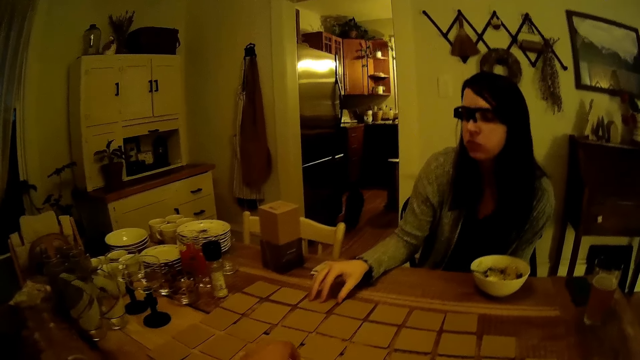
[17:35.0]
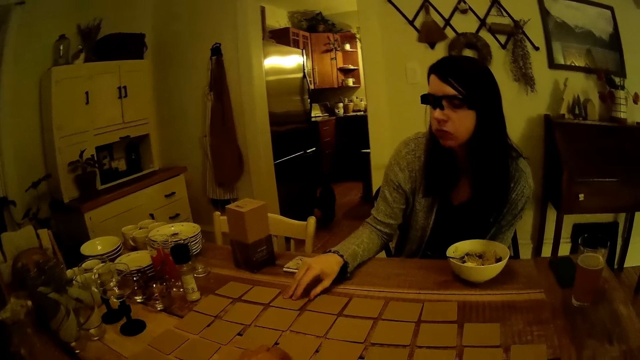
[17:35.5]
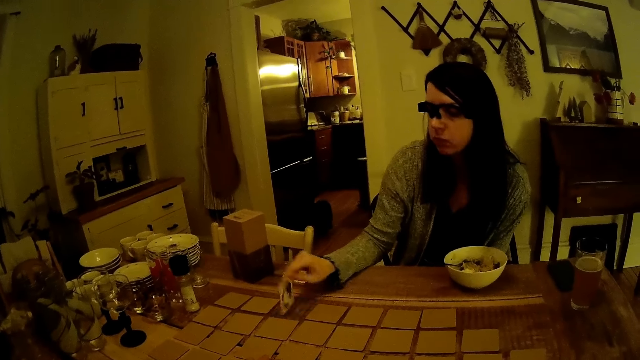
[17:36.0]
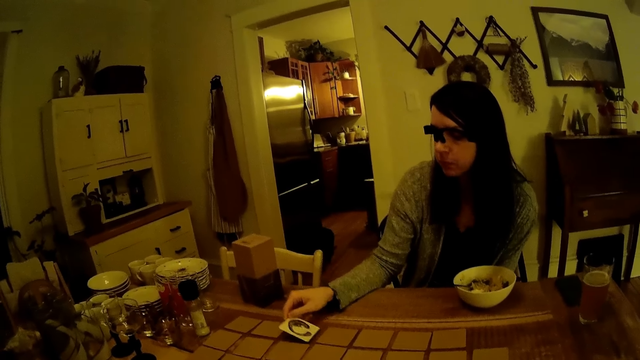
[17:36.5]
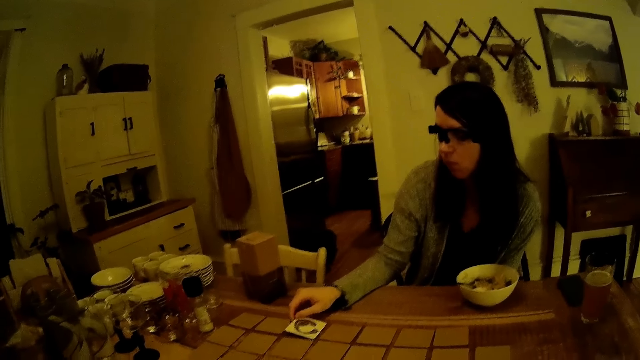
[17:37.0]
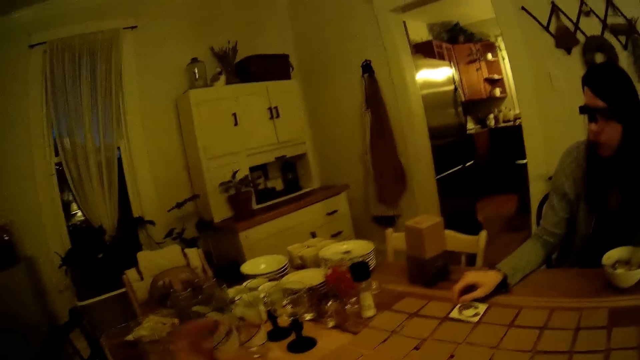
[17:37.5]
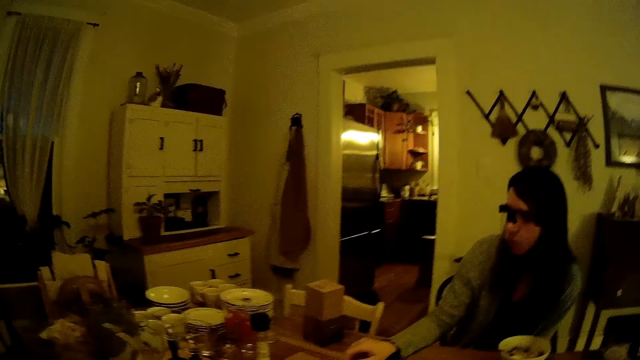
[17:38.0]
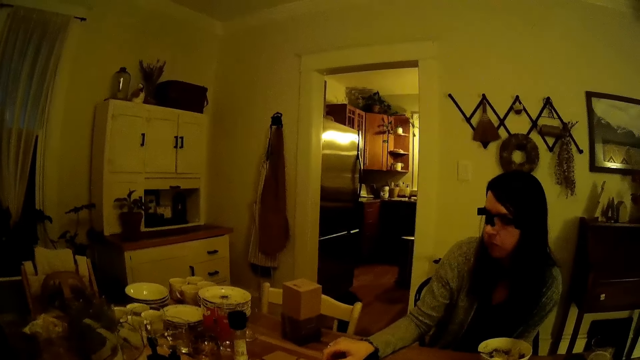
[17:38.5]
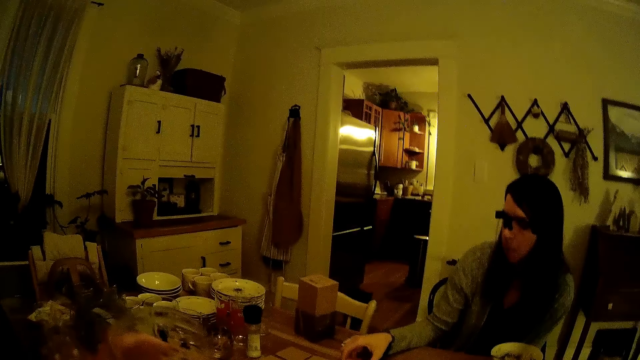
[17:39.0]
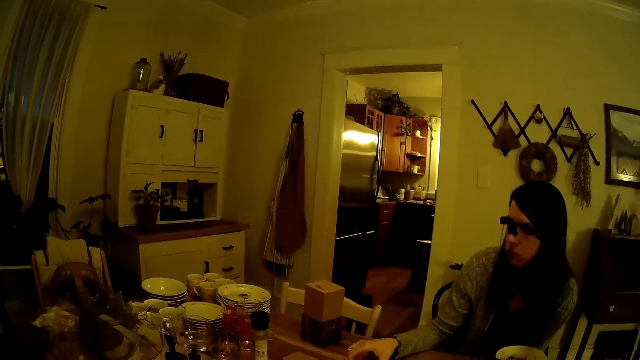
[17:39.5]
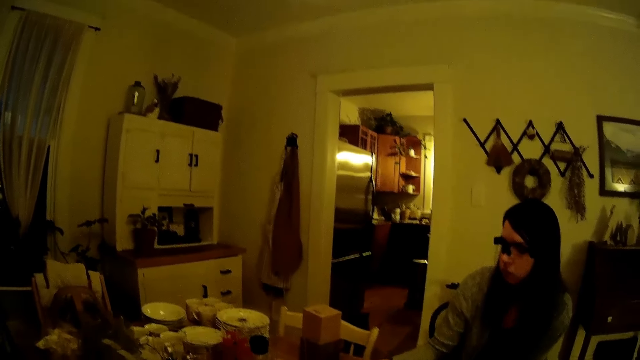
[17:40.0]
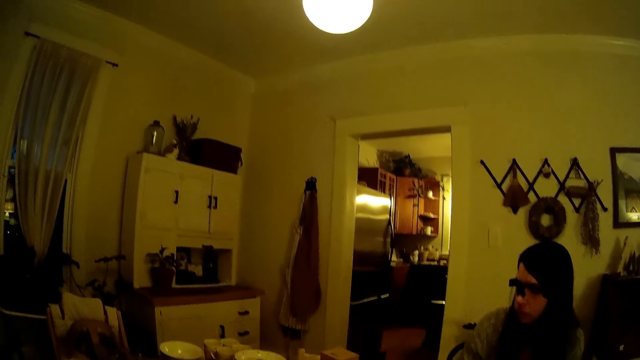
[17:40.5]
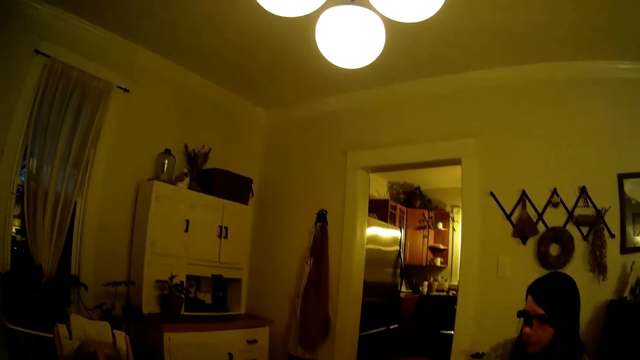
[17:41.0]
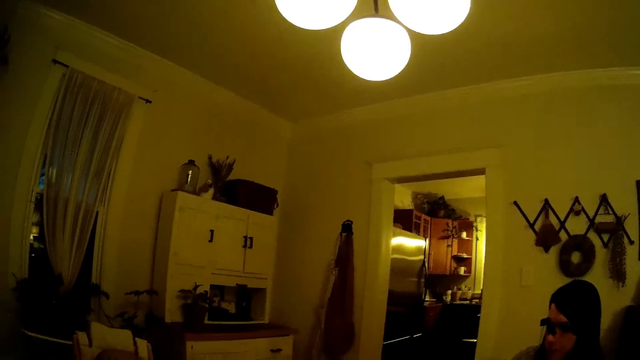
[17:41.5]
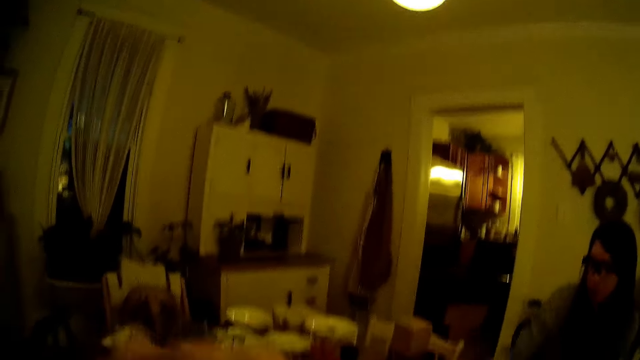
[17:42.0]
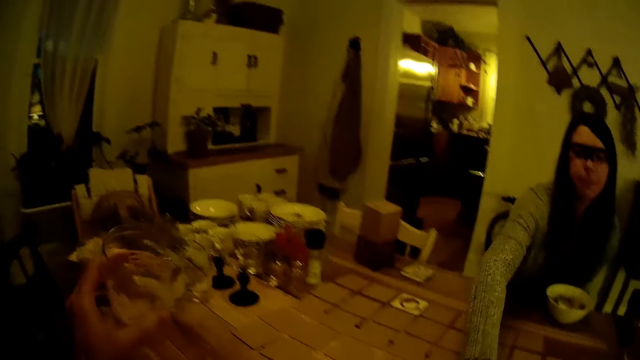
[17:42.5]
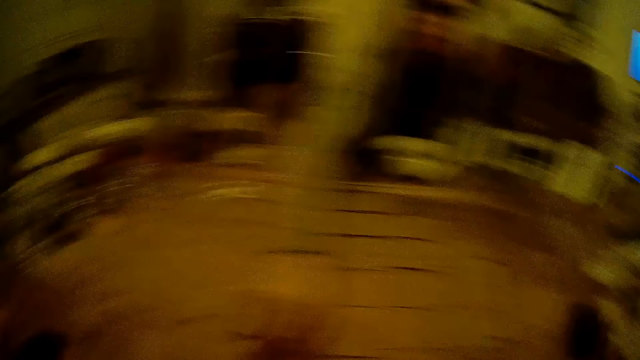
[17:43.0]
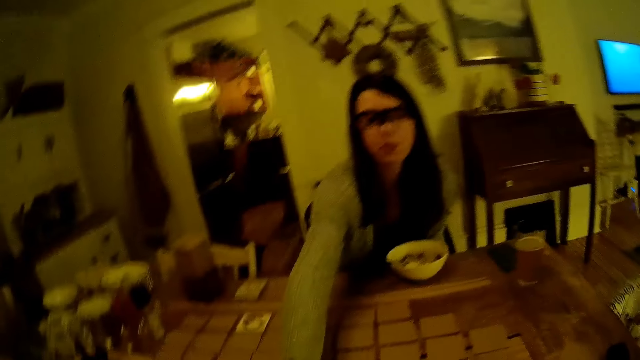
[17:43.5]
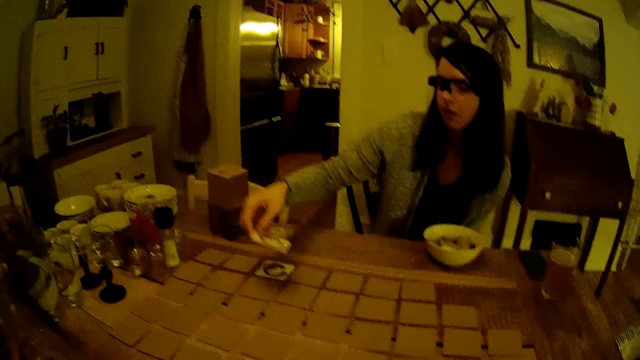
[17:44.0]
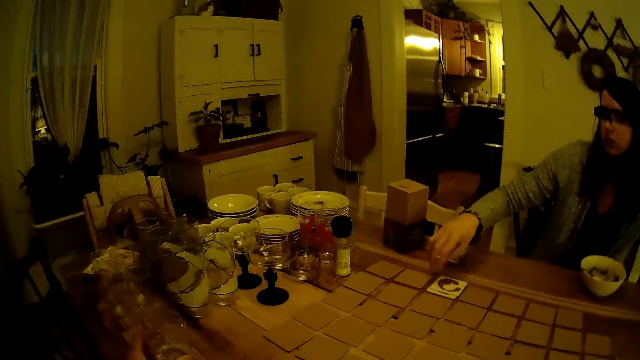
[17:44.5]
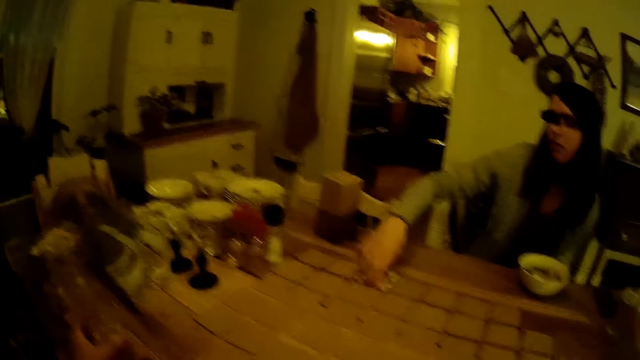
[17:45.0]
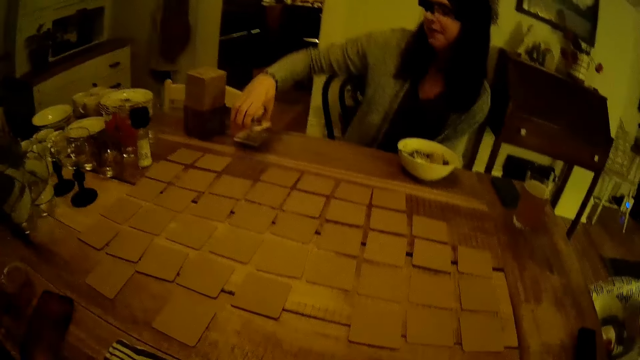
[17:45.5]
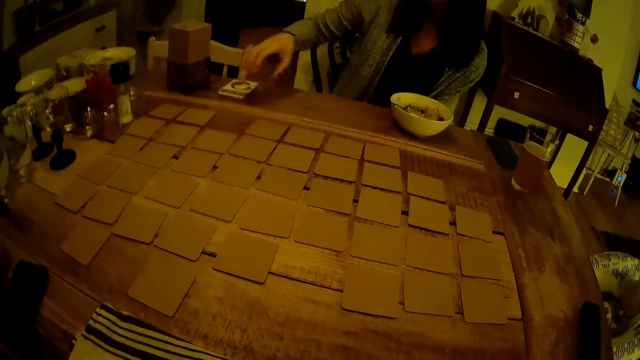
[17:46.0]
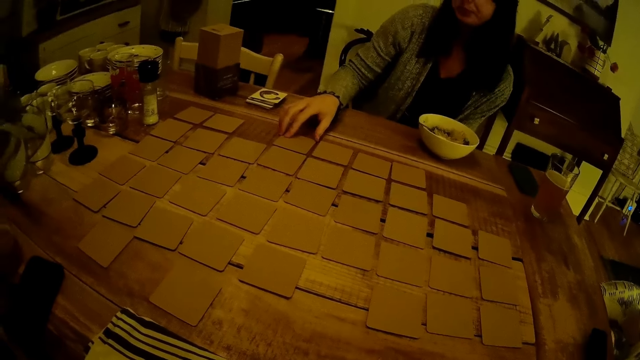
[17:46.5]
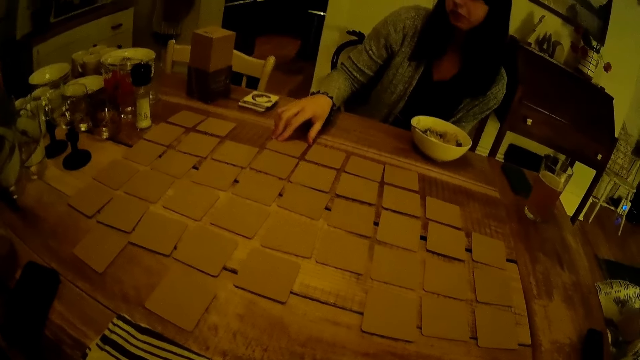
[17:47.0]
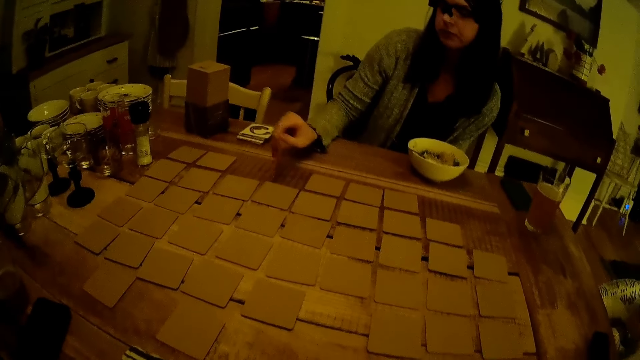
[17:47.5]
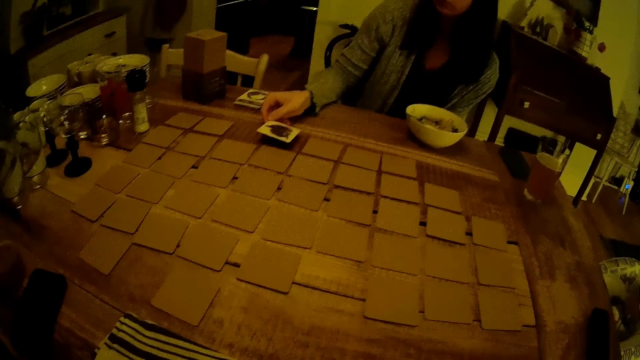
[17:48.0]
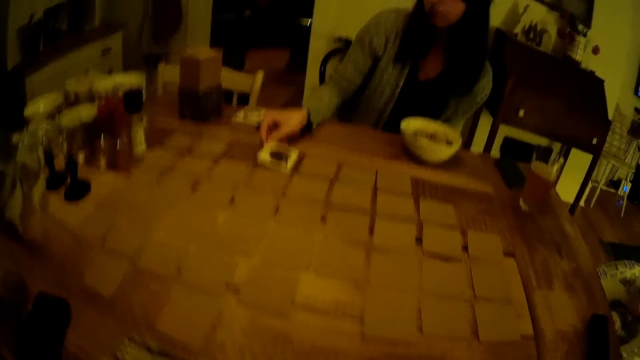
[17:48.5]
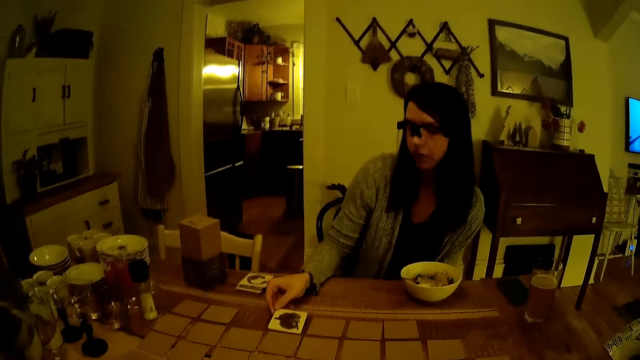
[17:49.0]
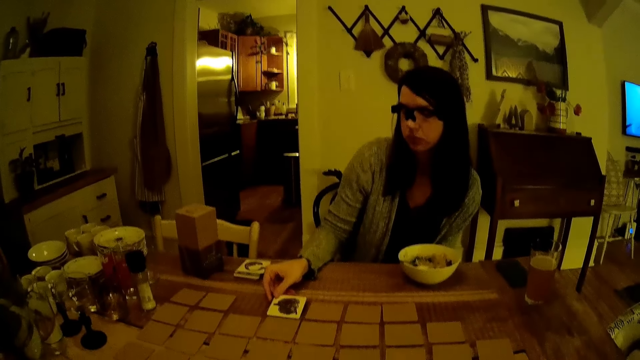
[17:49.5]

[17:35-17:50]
The girl flips a card on the dining table with her right hand. The camera wearer lifts the glass of water from the dining table with his left hand. He stares around. He places the glass on the table. The girl drops a card in her right hand on a card on the dining table. She lifts the cards on the dining table with her right hand. She drops the cards in her right hand on the cards on the dining table. She flips a card on the dining table with her right hand.

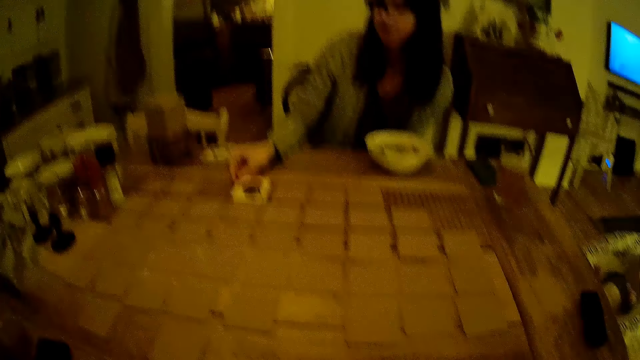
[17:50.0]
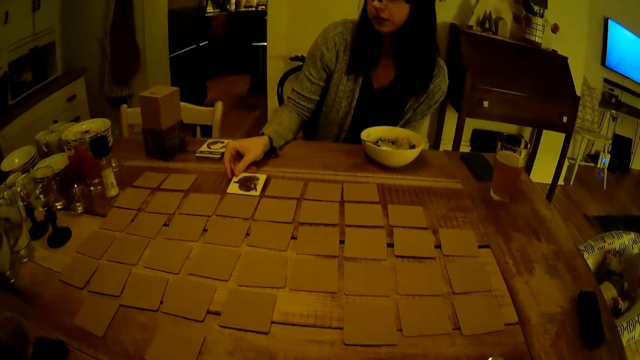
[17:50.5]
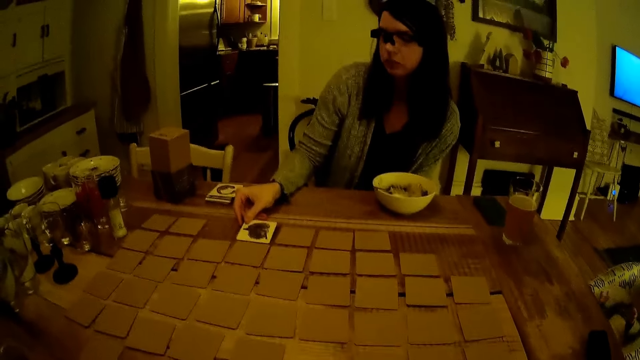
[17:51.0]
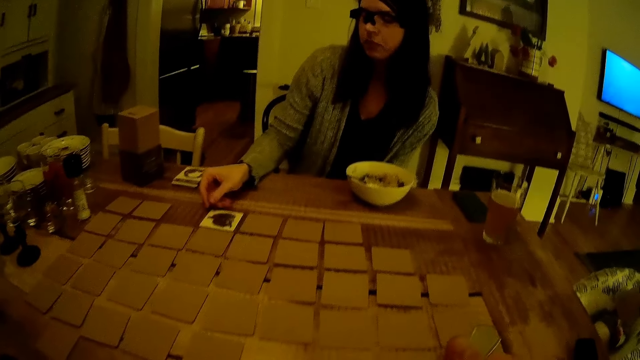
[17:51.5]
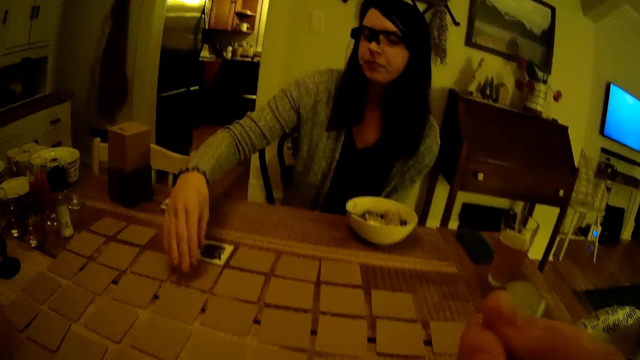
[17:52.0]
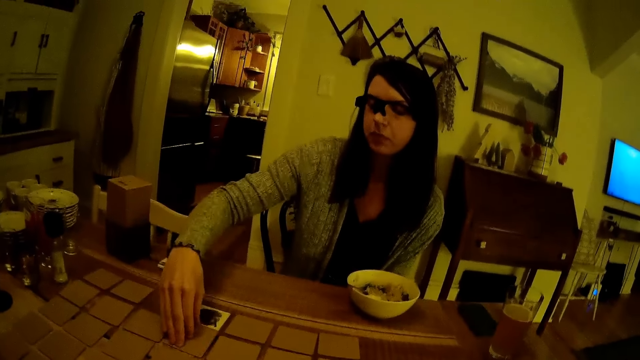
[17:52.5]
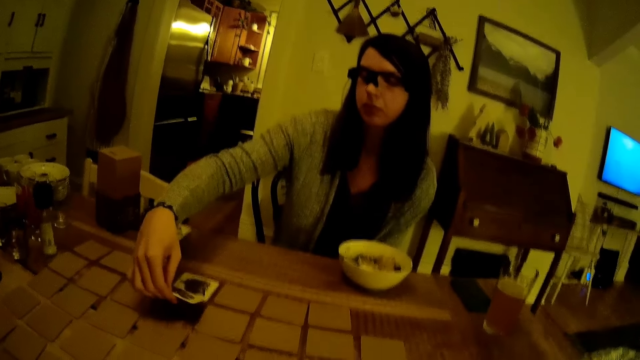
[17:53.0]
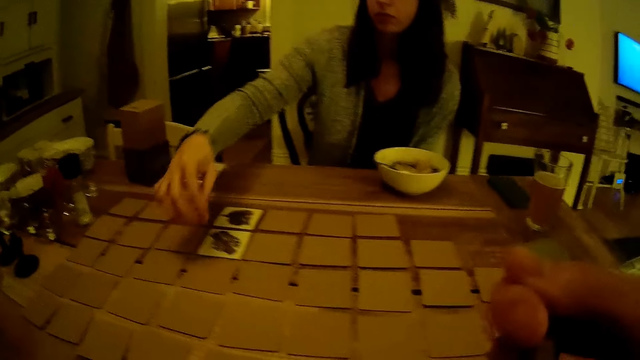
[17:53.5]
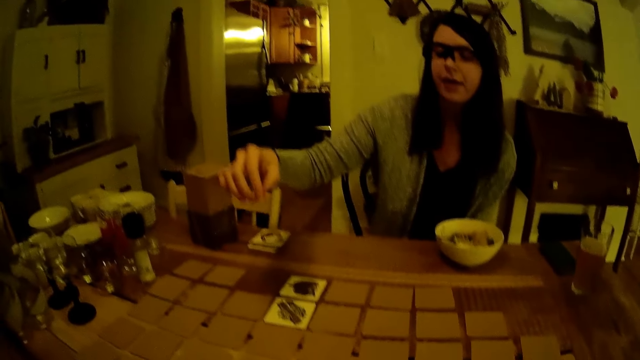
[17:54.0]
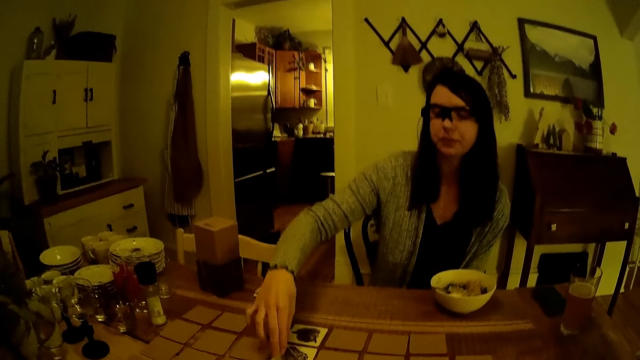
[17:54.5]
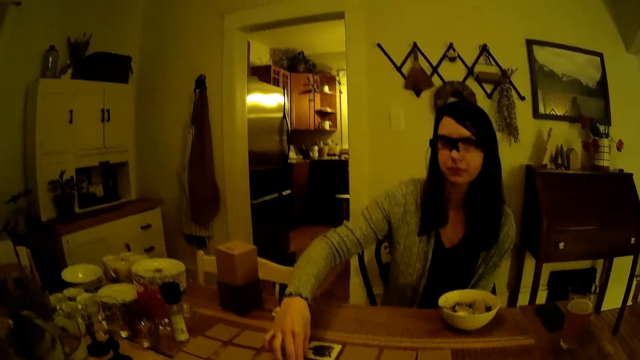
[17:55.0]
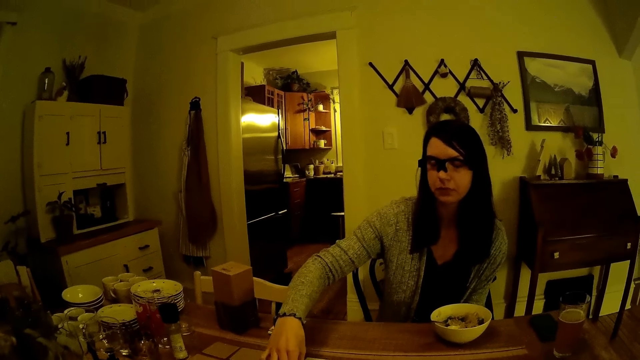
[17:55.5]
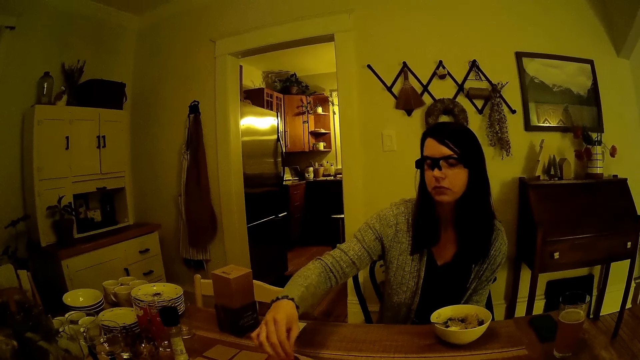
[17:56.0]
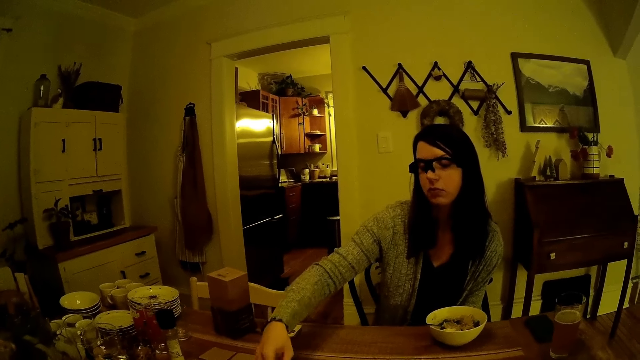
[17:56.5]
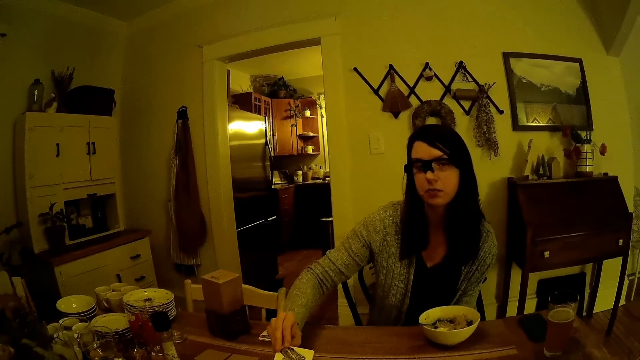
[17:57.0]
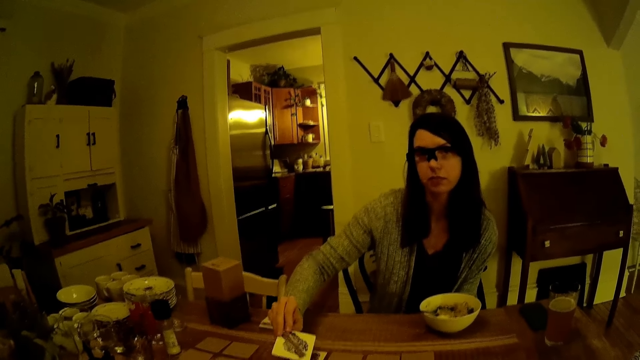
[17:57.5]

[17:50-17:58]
The camera wearer looks around. He lifts a spoon towards his mouth with his right hand. The girl picks up cards. She flips a card on the dining table with her right hand. She lifts the card from the dining table with her right hand.
